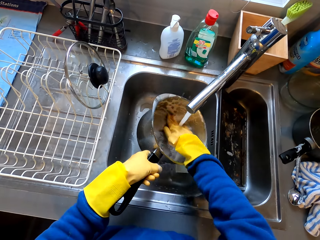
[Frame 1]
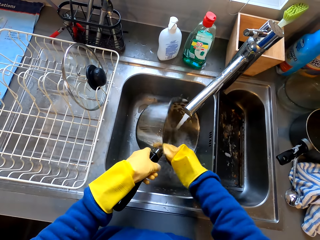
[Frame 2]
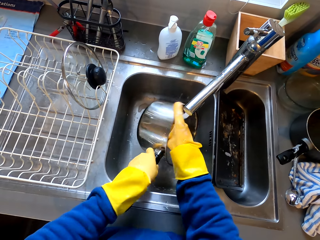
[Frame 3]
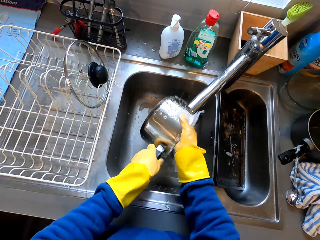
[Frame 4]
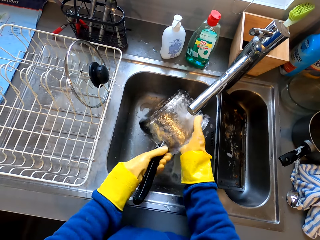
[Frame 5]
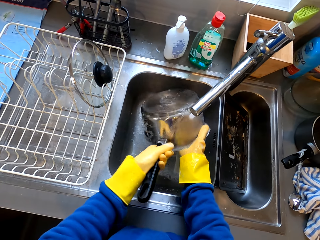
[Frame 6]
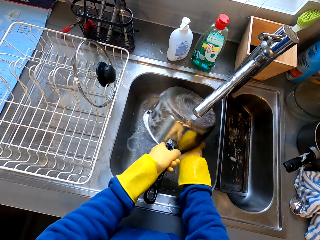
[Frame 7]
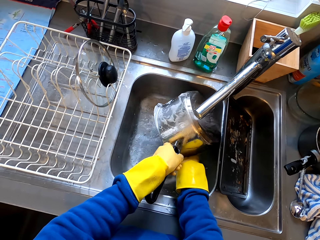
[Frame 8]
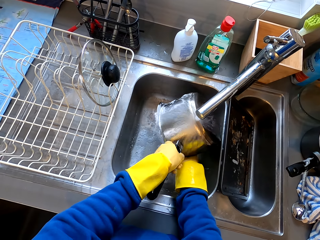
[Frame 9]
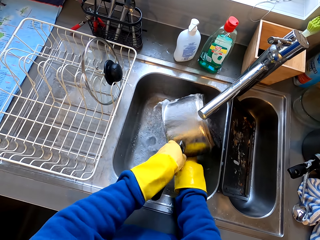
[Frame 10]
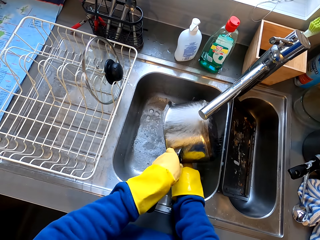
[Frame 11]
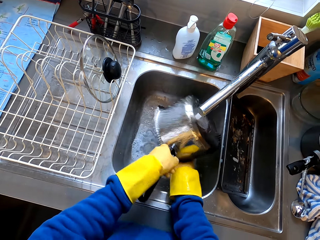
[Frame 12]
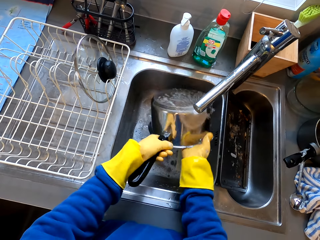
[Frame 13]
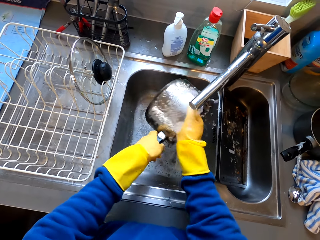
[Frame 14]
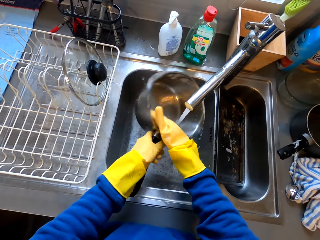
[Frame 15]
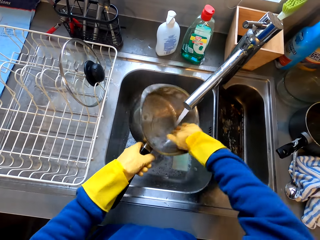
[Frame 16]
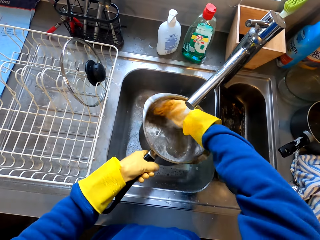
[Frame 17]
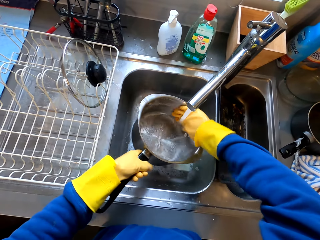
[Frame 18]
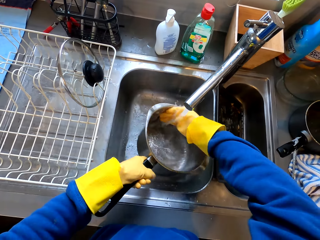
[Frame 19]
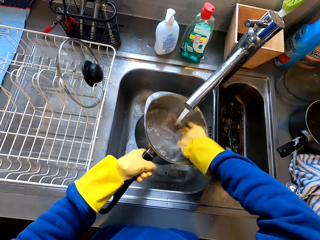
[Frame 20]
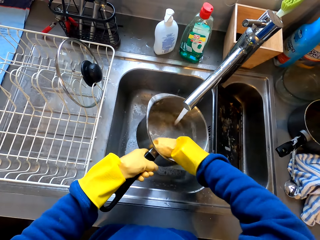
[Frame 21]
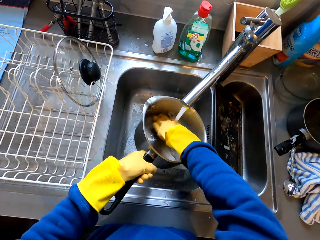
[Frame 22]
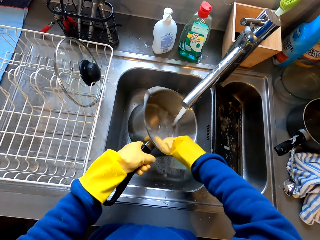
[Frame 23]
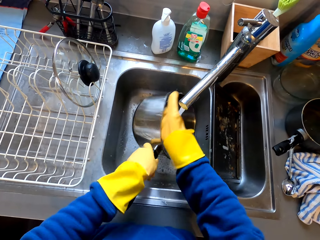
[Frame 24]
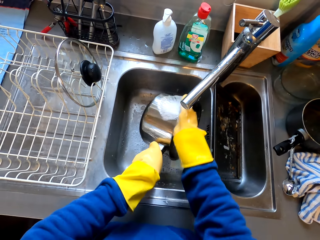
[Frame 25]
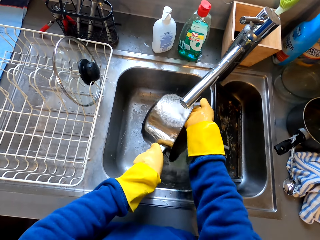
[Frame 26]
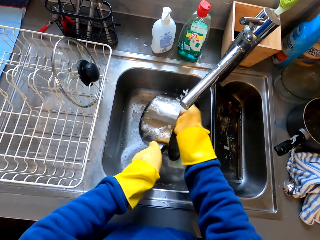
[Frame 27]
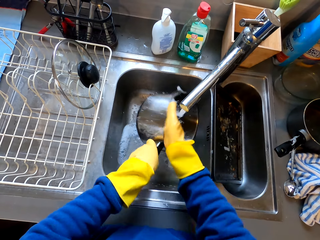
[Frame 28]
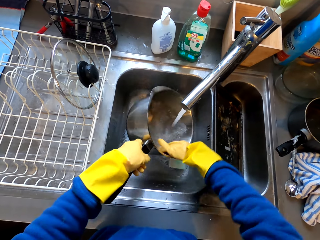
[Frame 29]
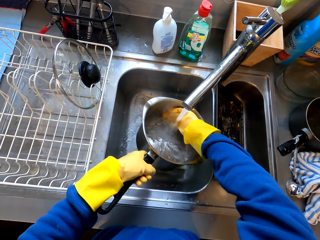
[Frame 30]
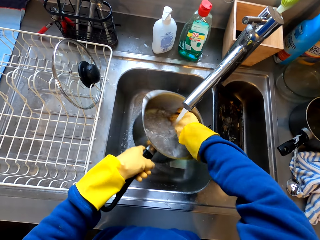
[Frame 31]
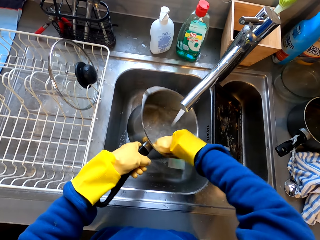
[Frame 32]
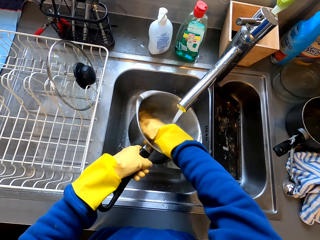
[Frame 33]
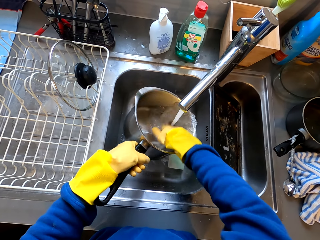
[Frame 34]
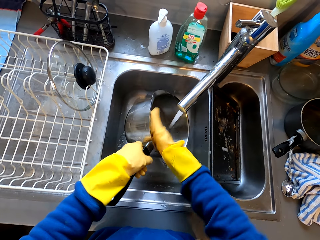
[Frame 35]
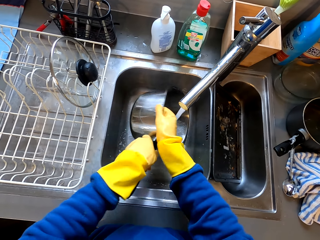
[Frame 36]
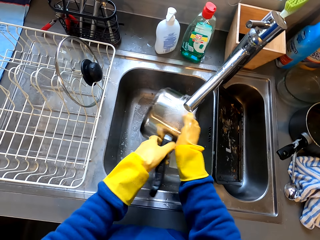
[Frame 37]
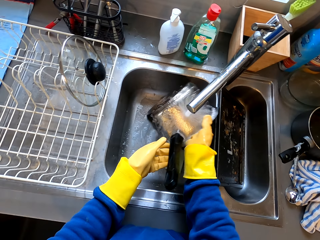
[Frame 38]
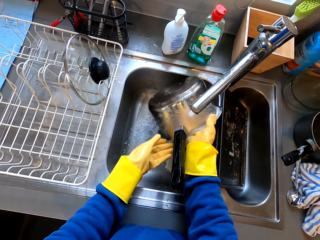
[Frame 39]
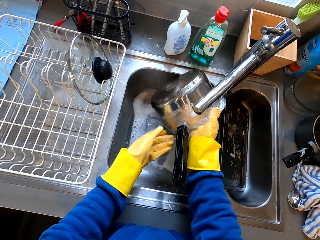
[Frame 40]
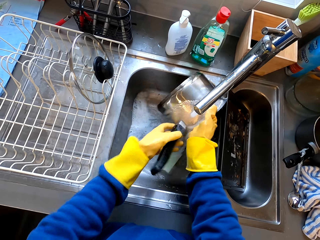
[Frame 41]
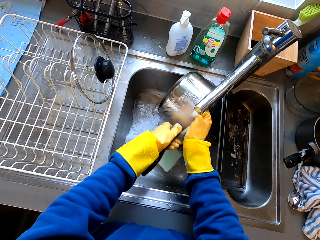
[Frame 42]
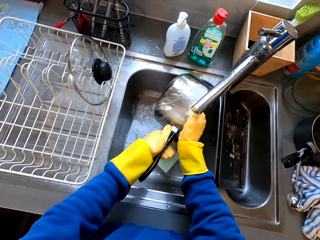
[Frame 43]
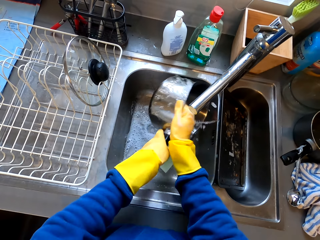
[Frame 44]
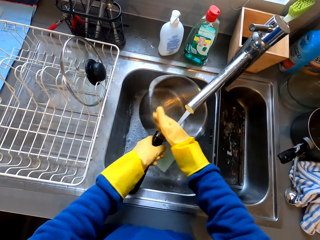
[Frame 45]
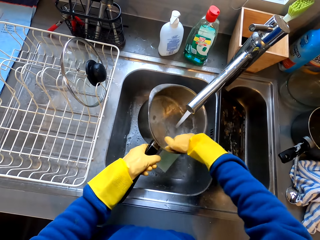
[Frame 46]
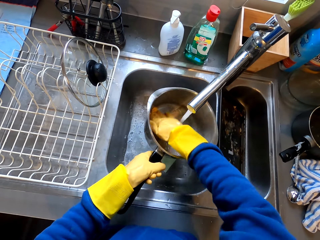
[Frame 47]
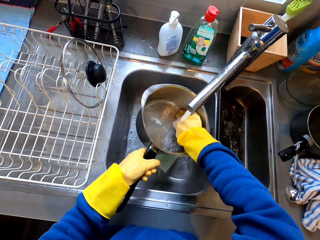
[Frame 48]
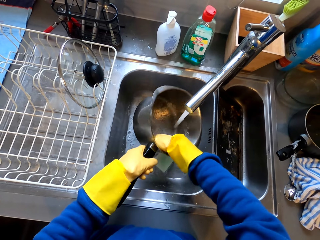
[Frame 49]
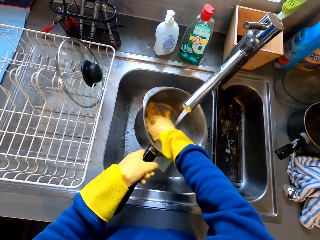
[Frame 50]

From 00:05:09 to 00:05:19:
The camera wearer cleans the sufuria with both hands. They hold a tap with the right hand.

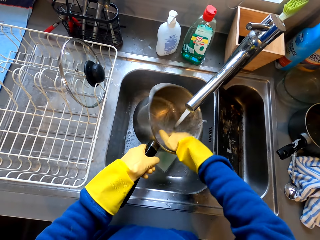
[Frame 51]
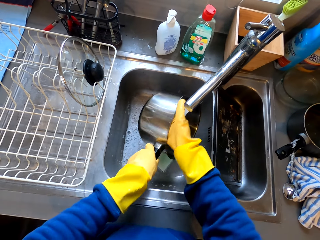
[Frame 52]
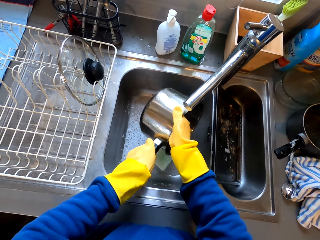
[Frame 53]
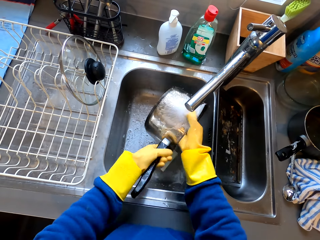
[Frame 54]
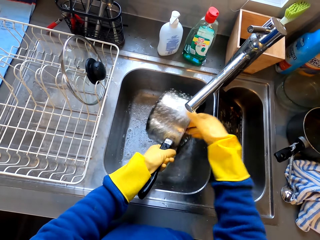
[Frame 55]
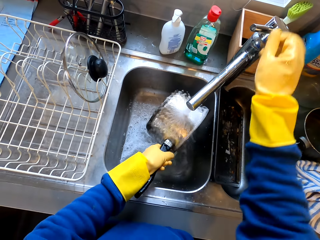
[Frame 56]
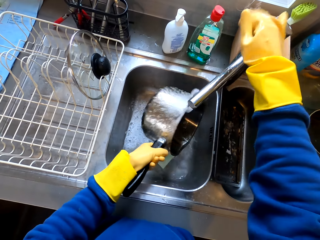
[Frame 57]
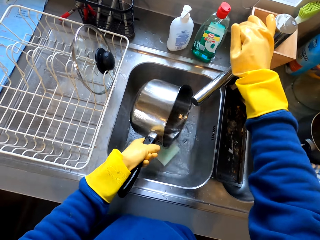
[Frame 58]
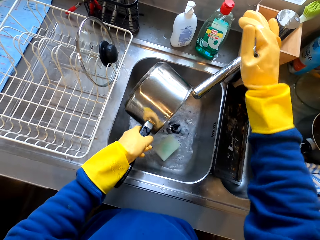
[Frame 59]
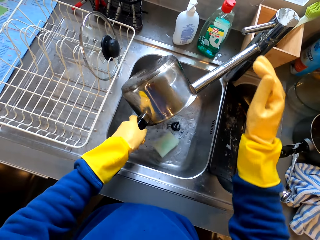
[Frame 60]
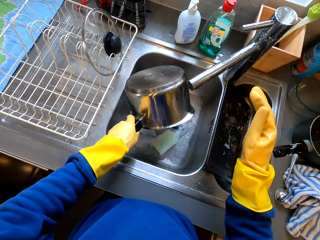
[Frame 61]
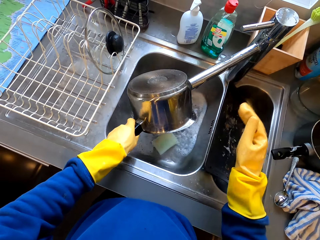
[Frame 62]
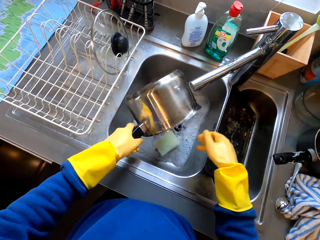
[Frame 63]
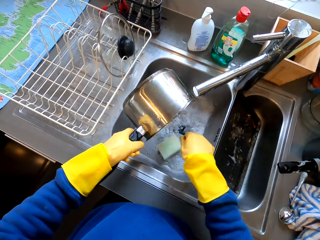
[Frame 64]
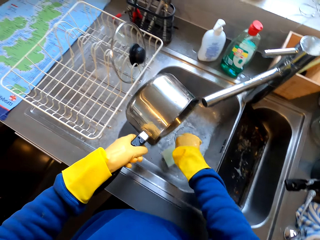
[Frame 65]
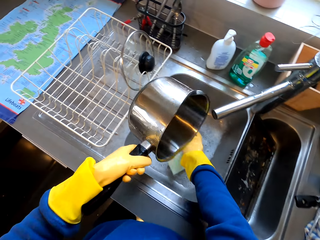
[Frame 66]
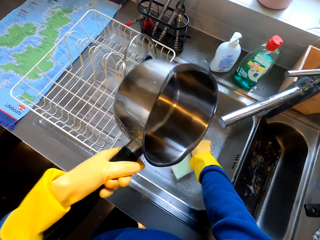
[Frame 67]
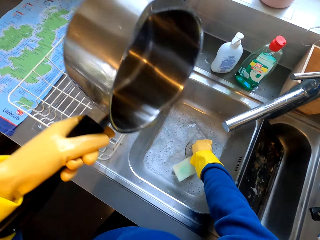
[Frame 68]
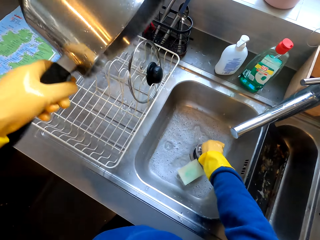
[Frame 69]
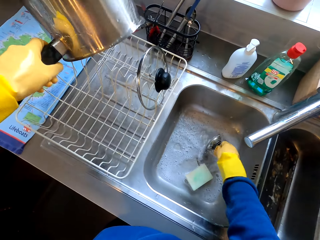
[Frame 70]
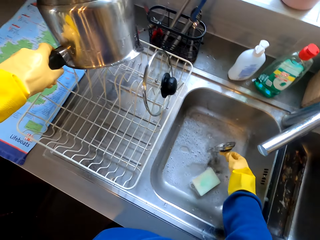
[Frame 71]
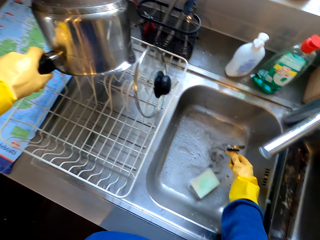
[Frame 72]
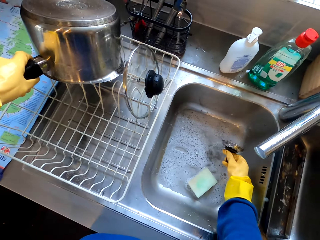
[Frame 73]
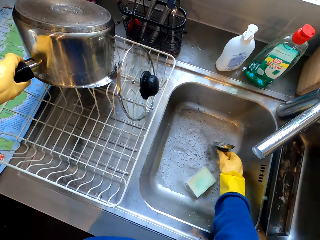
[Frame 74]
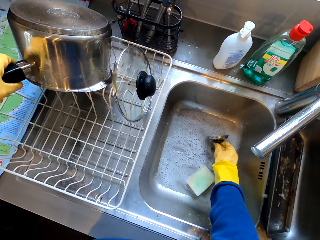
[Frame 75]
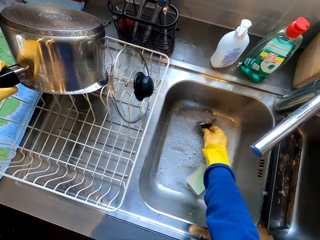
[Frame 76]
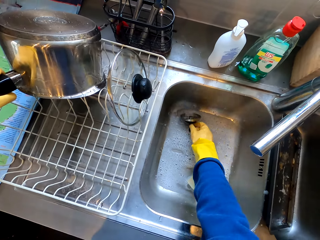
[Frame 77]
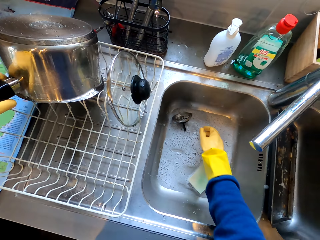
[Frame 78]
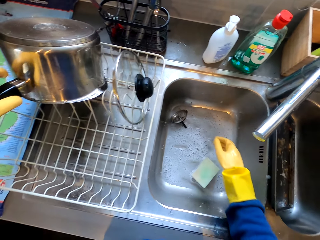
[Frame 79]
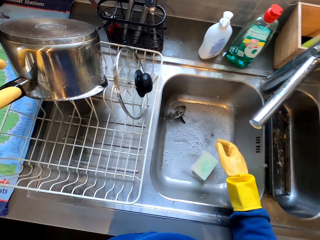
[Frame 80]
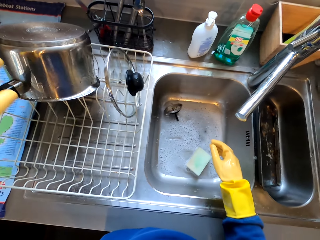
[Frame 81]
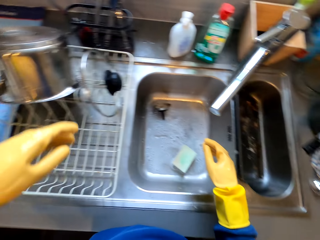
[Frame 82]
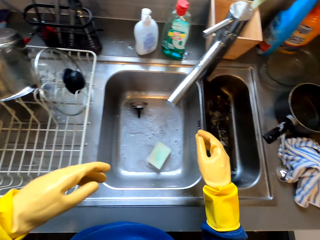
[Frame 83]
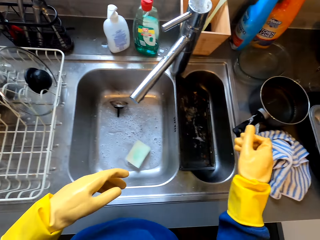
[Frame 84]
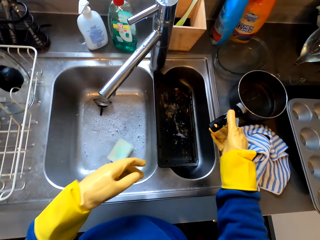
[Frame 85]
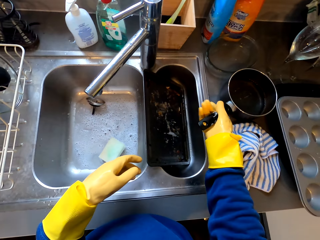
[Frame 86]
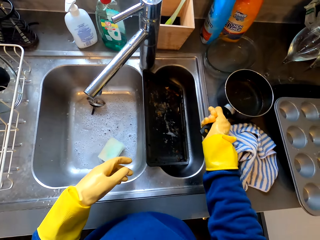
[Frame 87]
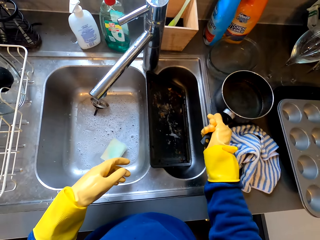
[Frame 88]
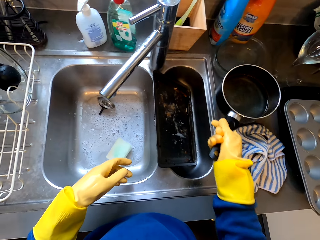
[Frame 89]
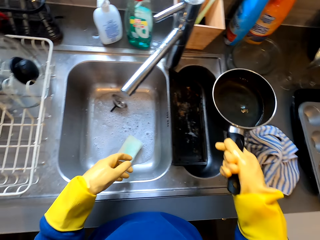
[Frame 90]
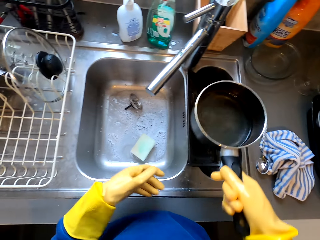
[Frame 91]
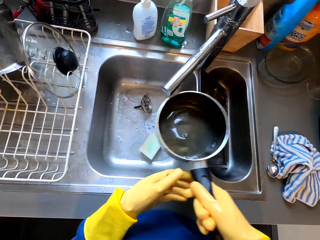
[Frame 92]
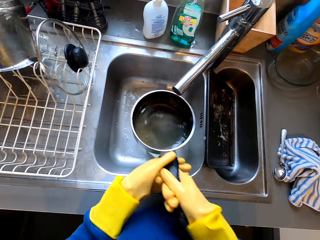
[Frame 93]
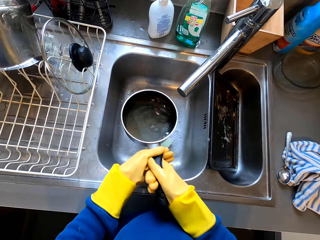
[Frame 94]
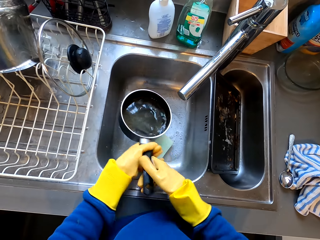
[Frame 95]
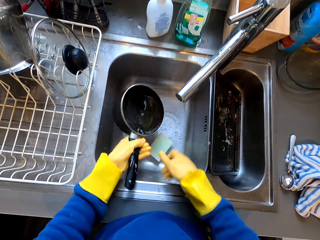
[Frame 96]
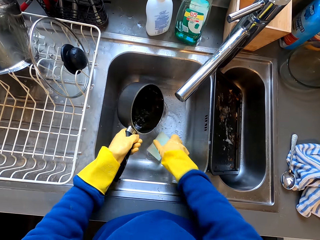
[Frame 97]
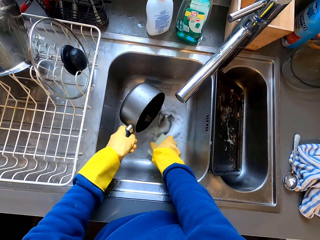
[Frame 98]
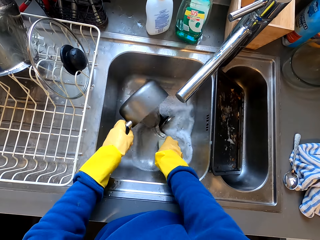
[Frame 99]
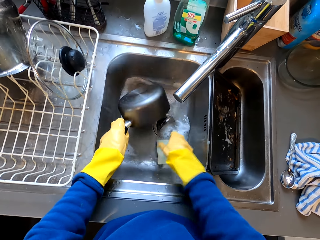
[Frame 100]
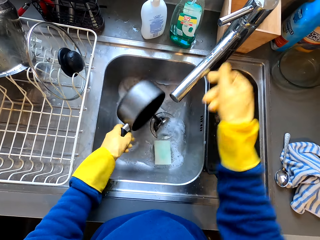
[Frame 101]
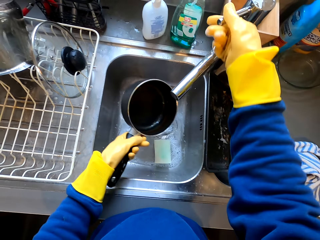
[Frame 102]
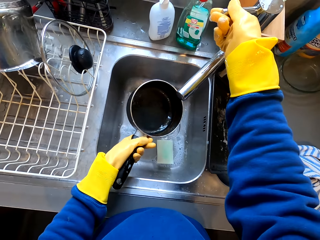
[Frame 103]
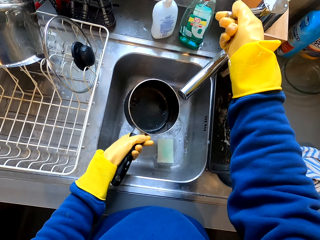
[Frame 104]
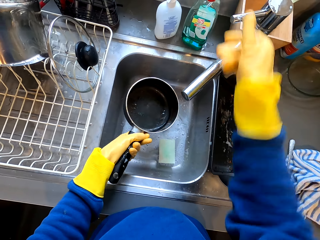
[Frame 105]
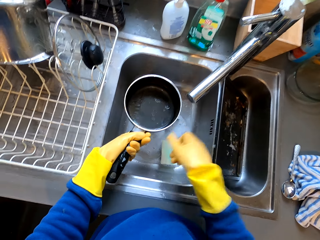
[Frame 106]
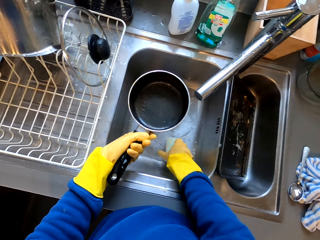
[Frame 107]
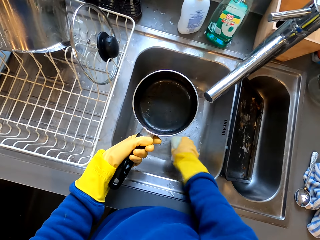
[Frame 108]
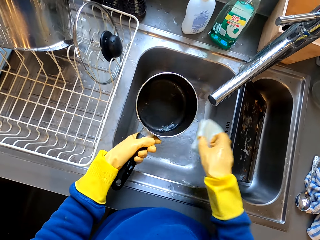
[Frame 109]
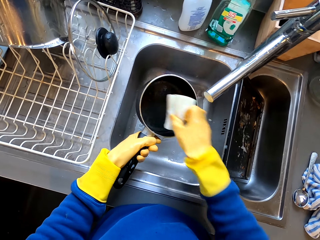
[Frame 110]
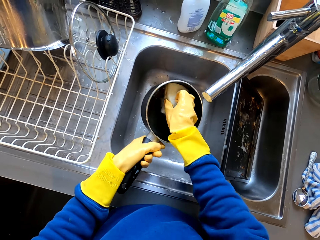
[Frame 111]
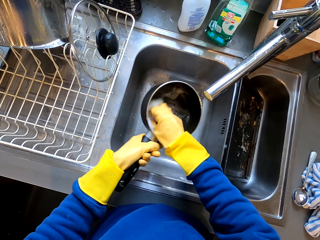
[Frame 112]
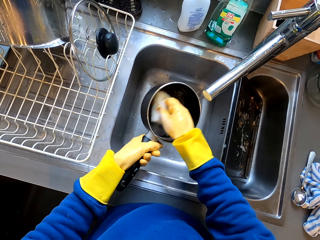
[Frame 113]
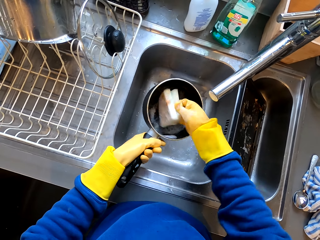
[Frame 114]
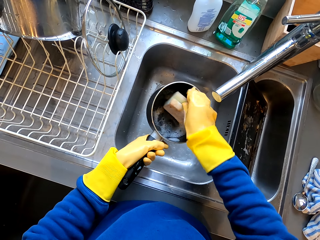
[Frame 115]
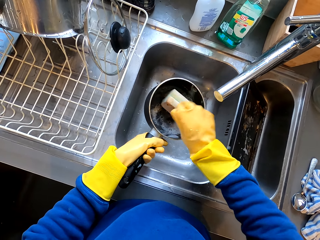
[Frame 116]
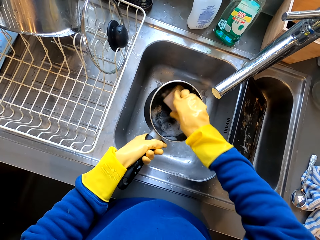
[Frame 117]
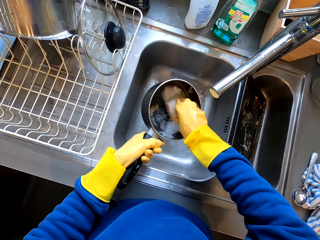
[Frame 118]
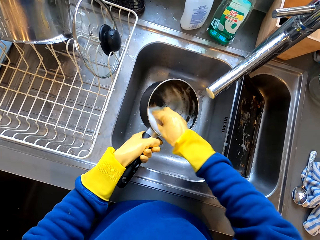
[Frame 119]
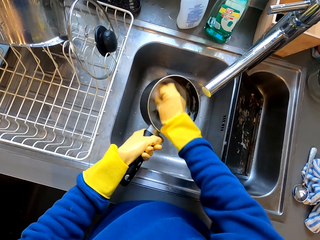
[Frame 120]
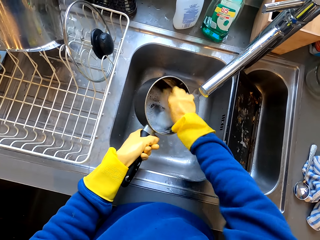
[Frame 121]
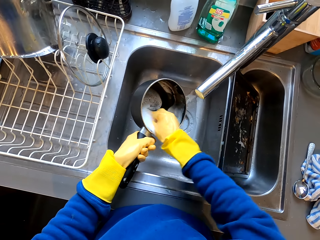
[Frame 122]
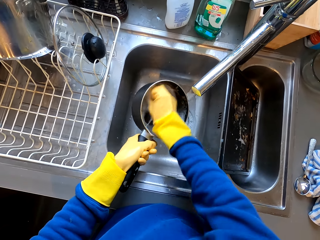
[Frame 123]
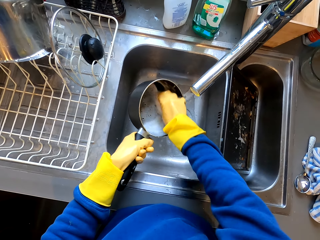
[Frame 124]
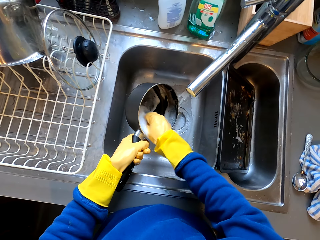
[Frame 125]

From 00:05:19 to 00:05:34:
The camera wearer turns off the tap. They touch the sink filter with the right hand. They remove the drain hole cover. They hold a sufuria or pan with the left hand. They put the drain hole cover aside. They take the pan. They pour water in the pan. They adjust the tap. They hold the tap with the right hand. They wash the pan with a sponge with both hands.
